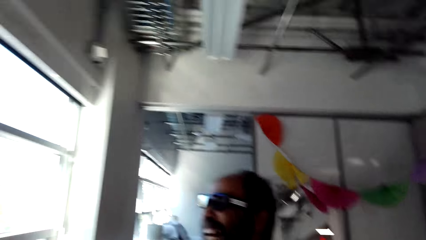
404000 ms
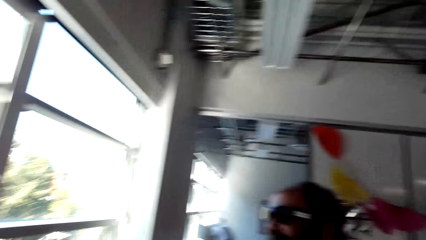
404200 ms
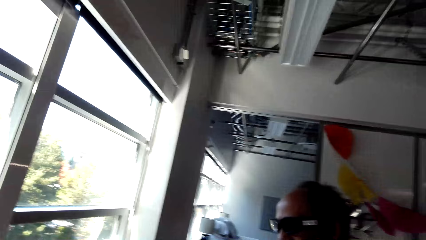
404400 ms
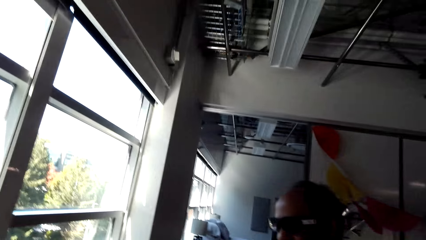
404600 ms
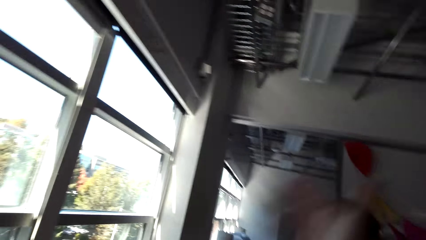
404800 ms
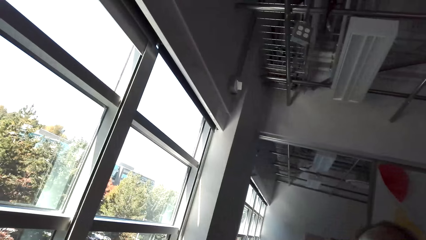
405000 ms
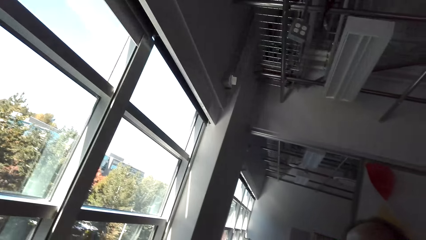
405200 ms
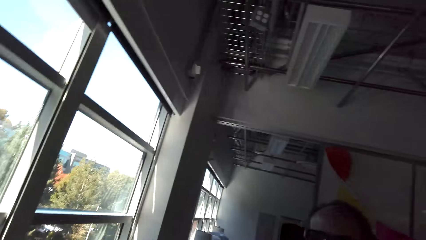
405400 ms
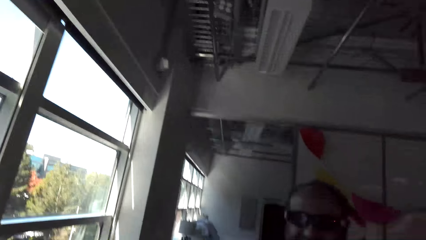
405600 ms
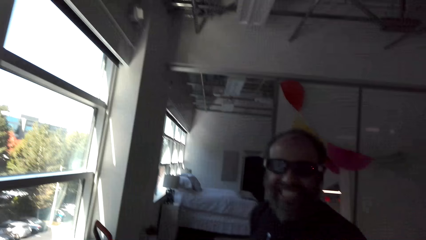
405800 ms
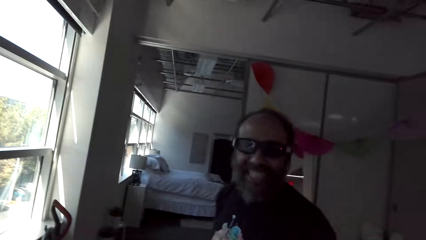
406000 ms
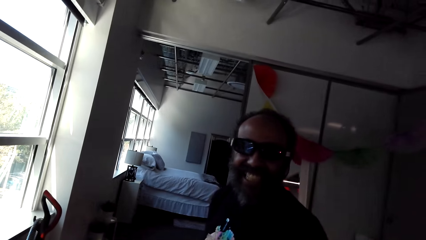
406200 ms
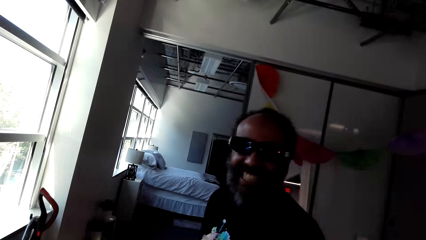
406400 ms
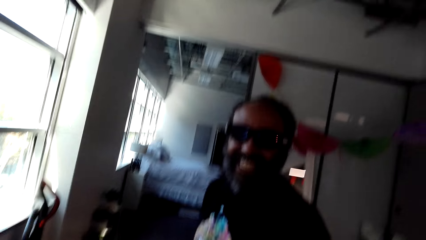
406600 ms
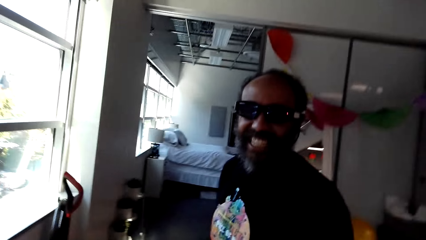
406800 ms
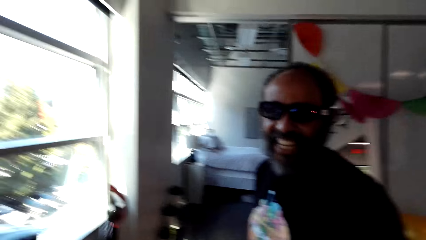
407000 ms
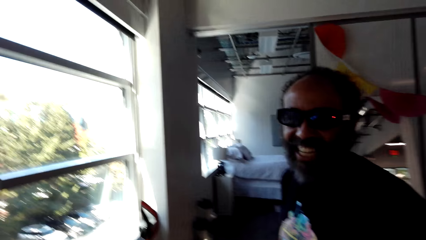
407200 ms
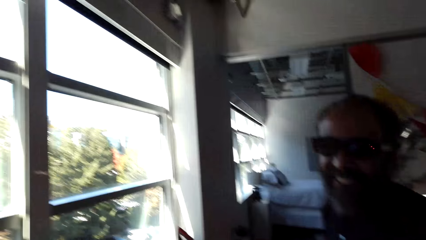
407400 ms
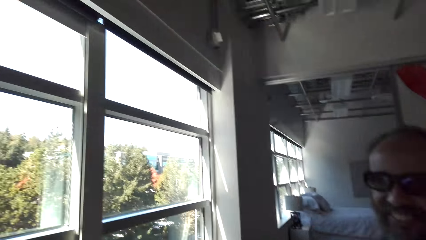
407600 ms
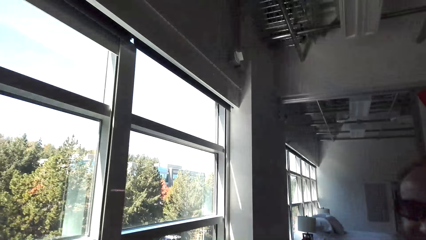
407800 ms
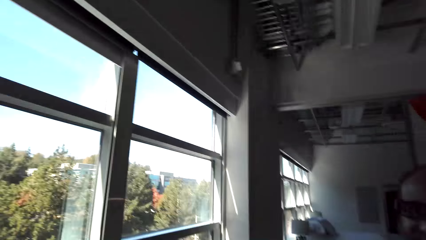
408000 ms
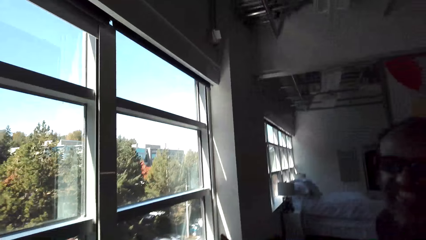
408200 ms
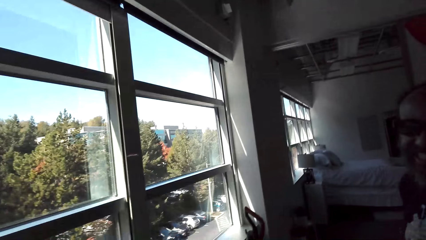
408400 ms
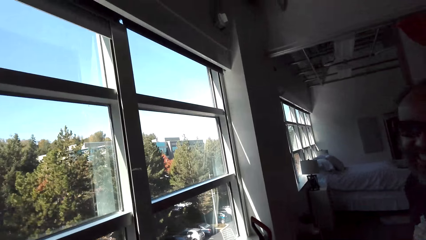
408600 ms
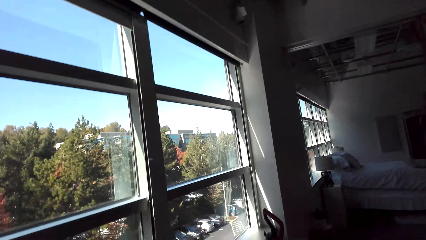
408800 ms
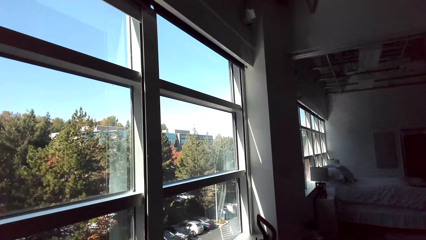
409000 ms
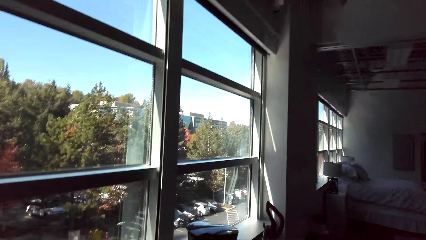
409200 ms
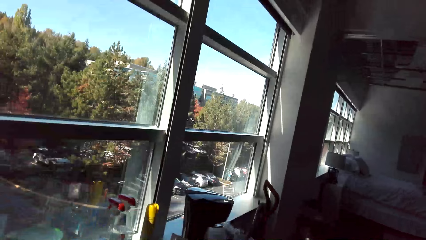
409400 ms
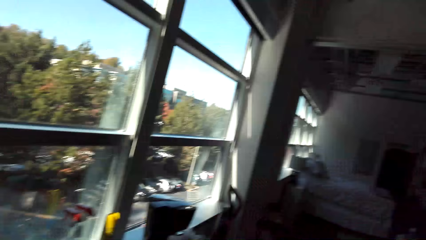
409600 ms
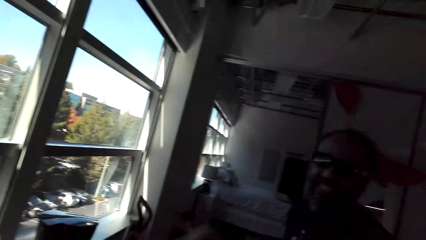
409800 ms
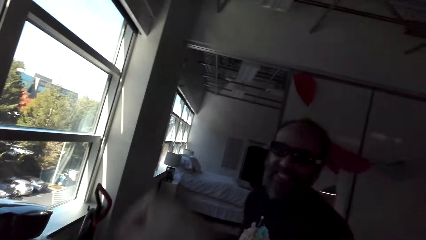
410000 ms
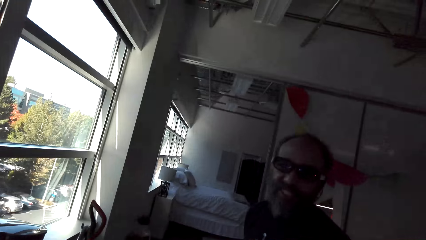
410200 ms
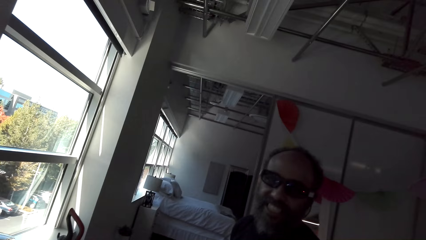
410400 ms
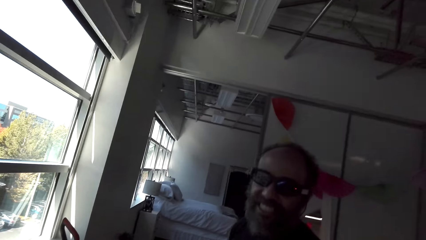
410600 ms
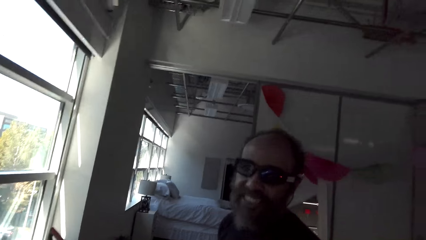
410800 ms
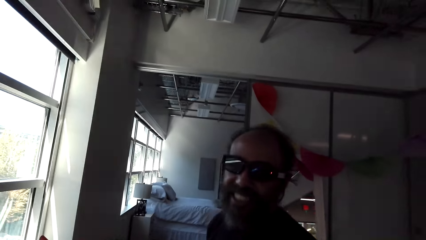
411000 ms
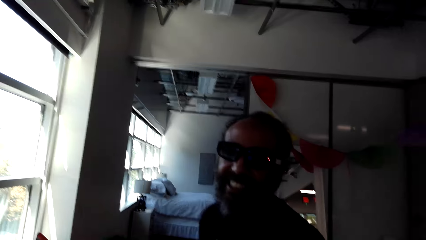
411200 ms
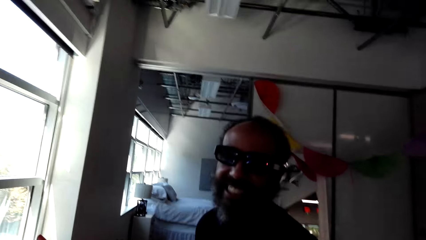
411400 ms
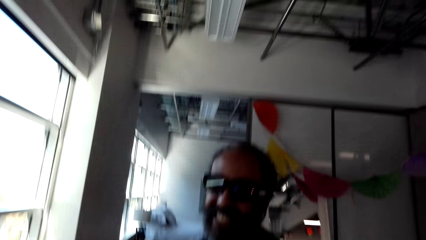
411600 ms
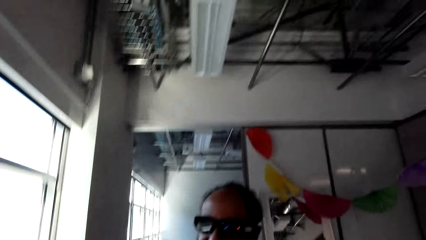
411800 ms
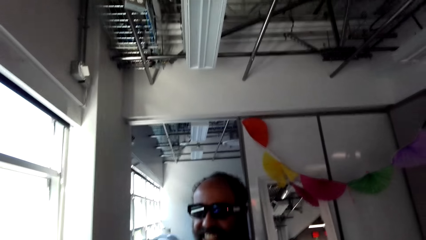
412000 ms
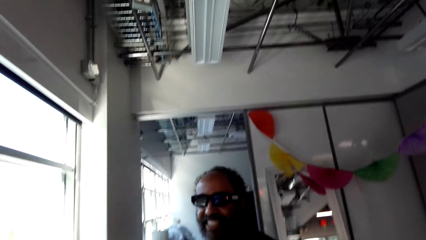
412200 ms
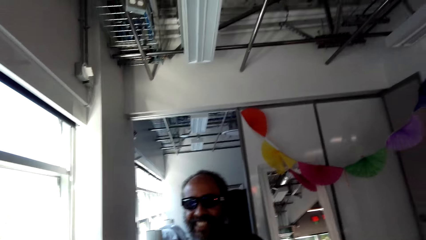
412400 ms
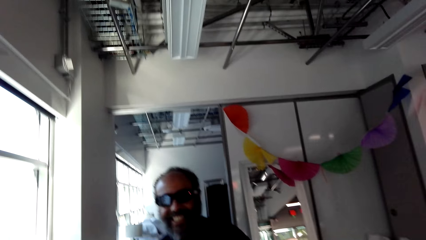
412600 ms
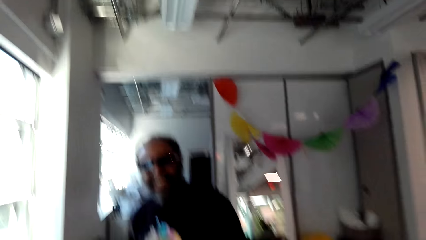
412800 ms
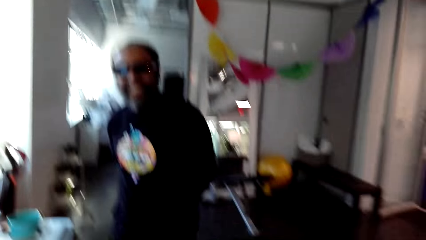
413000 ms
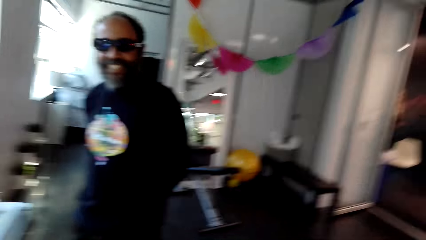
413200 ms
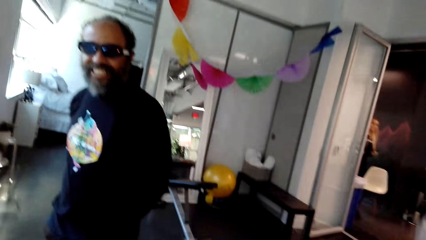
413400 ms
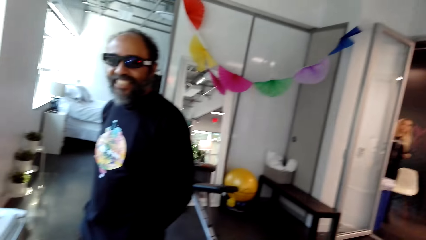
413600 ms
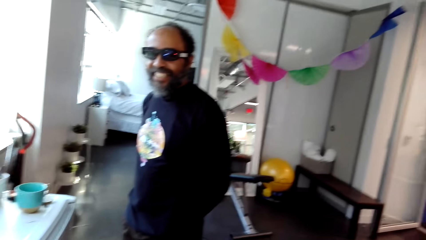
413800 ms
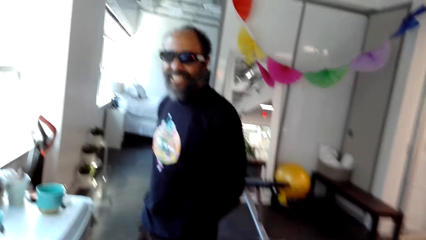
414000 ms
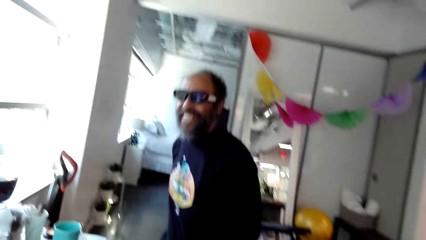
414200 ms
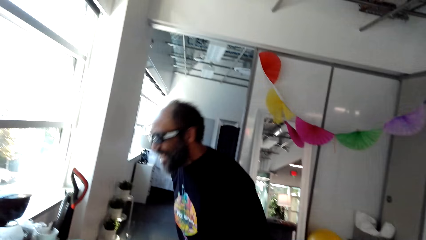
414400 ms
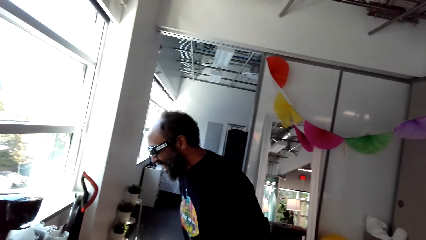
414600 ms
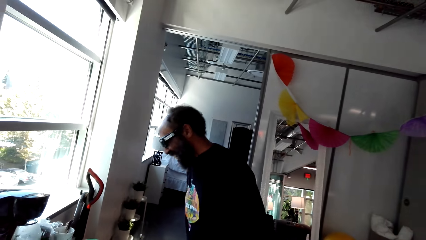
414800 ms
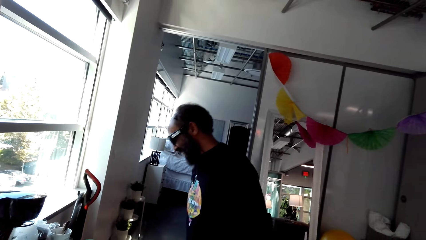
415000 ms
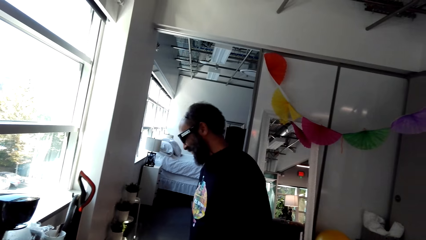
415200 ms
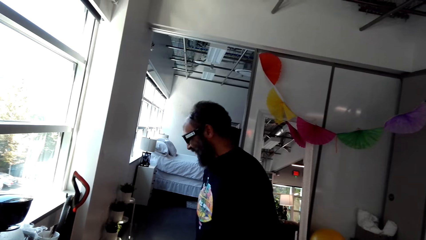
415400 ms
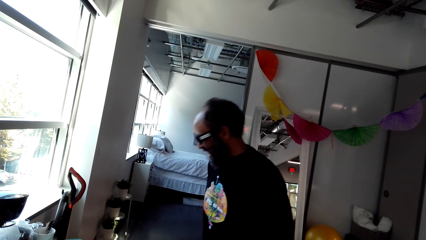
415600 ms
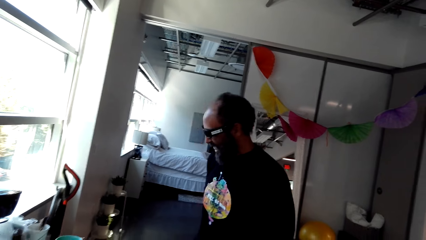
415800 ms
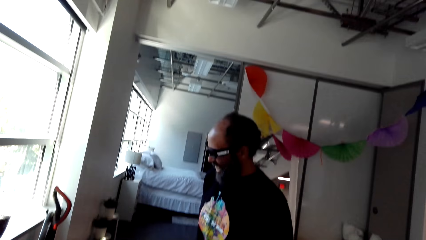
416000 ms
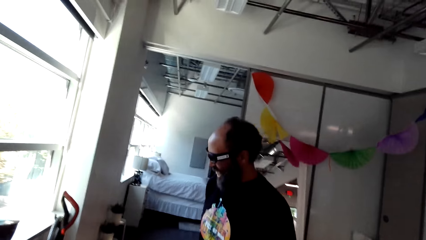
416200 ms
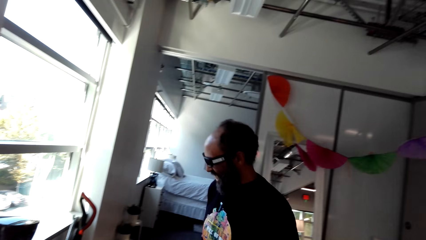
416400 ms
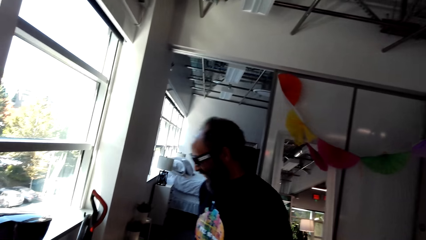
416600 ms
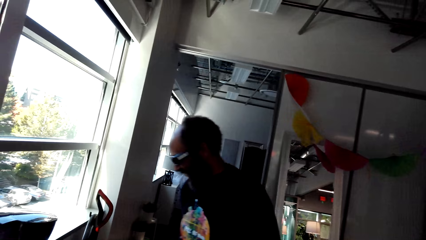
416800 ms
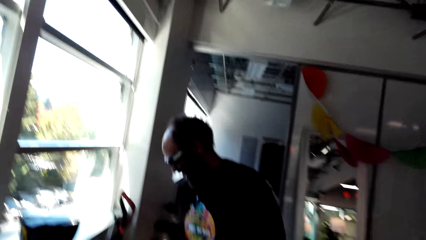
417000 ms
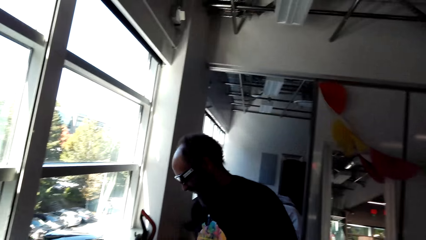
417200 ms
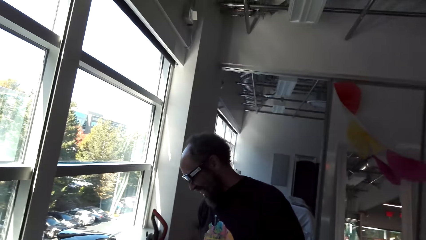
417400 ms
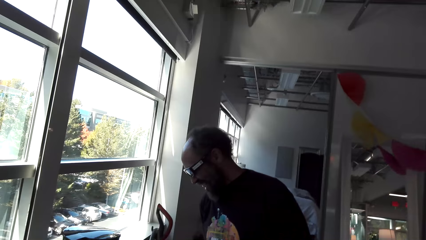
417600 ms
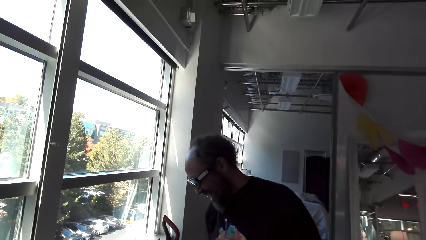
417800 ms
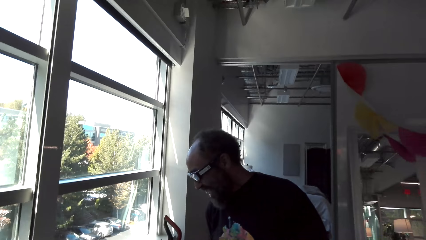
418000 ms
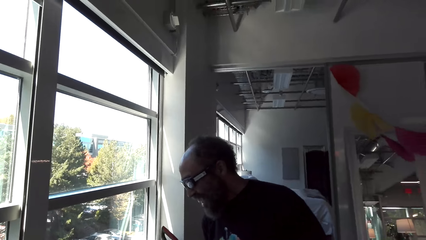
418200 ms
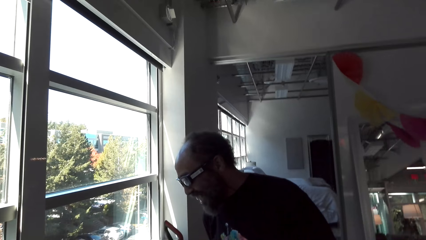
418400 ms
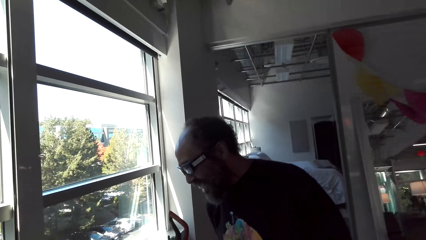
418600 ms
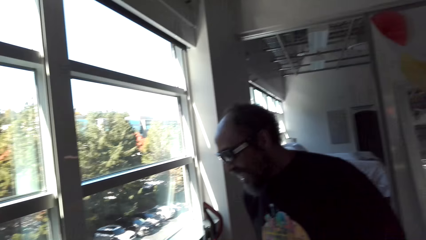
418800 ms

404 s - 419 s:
The camera wearer moves his hand.
